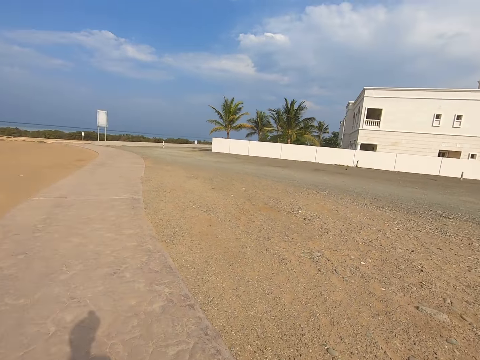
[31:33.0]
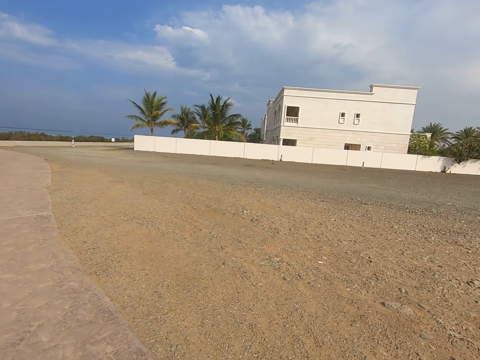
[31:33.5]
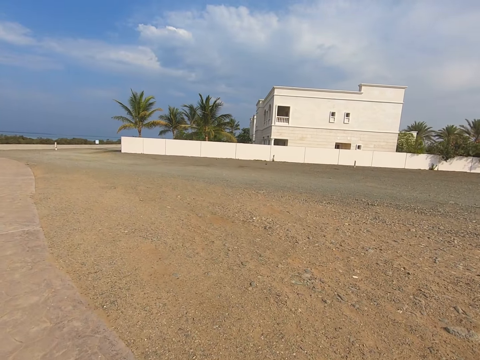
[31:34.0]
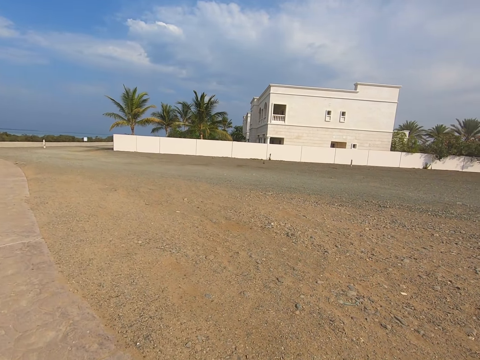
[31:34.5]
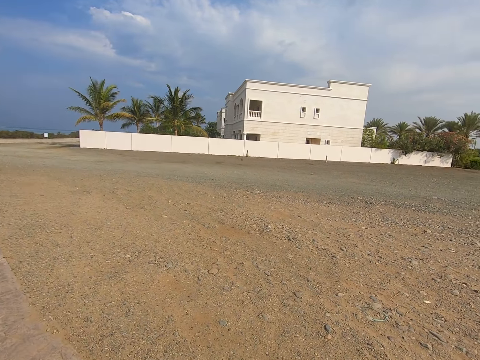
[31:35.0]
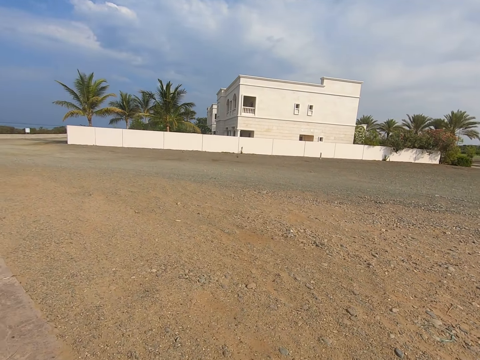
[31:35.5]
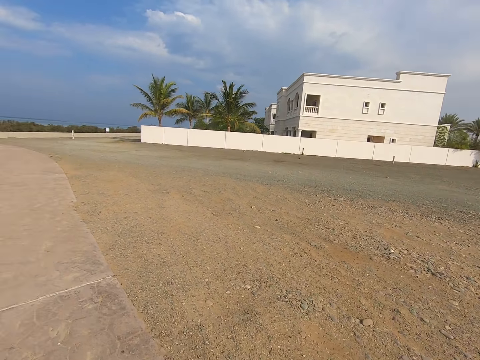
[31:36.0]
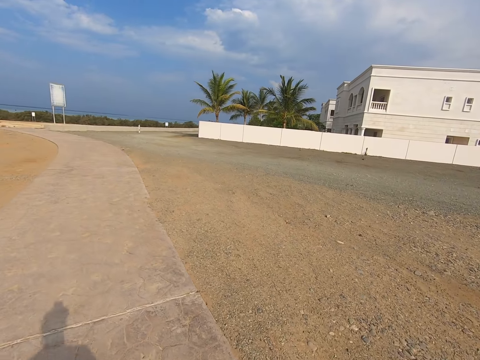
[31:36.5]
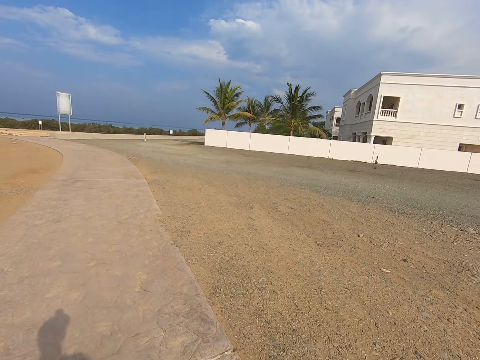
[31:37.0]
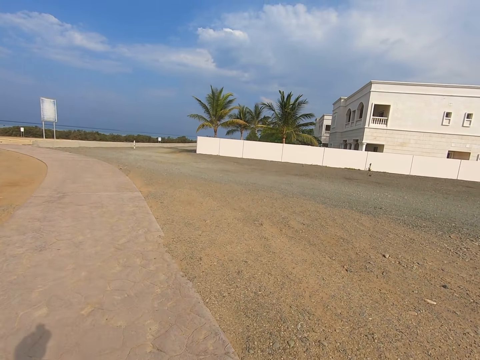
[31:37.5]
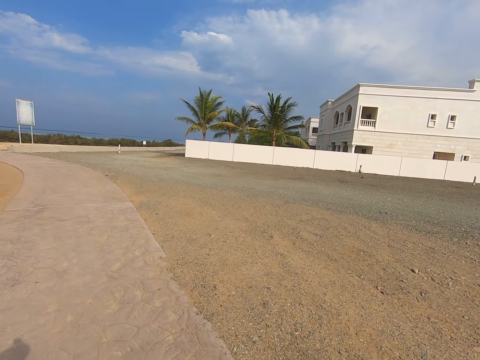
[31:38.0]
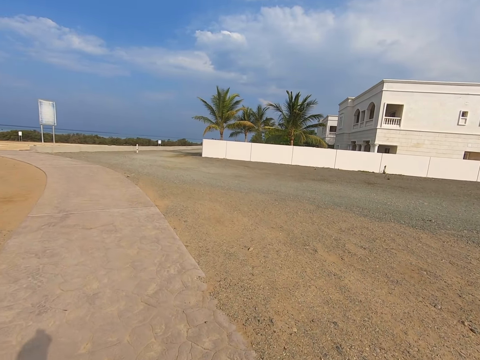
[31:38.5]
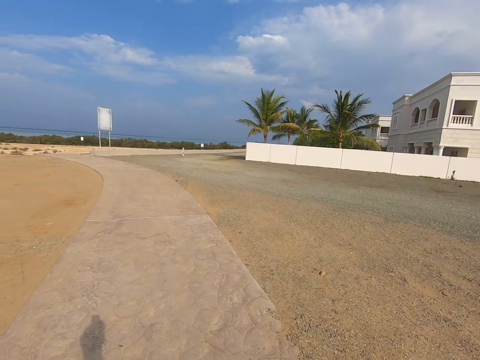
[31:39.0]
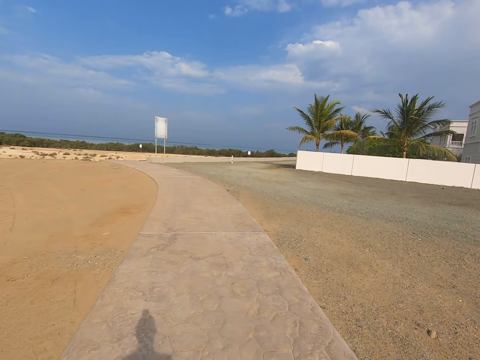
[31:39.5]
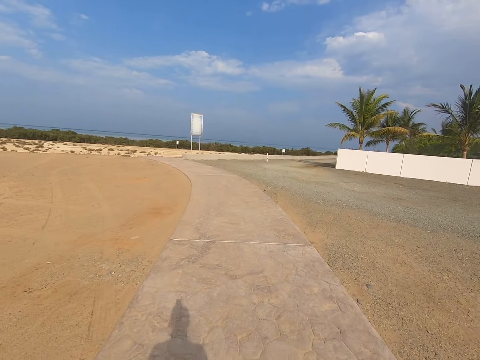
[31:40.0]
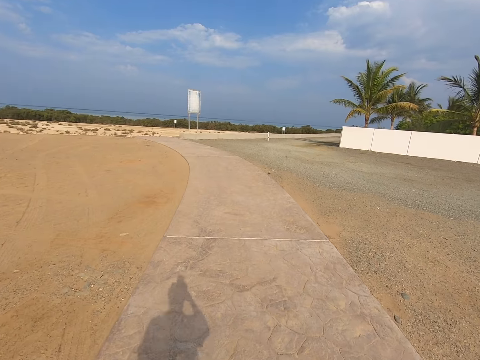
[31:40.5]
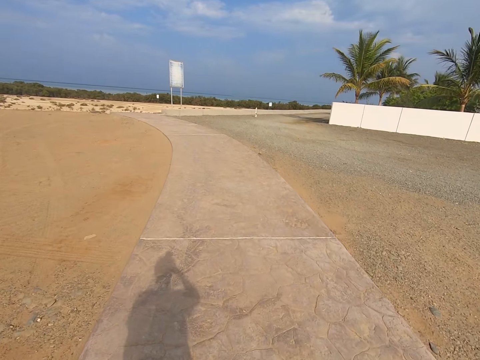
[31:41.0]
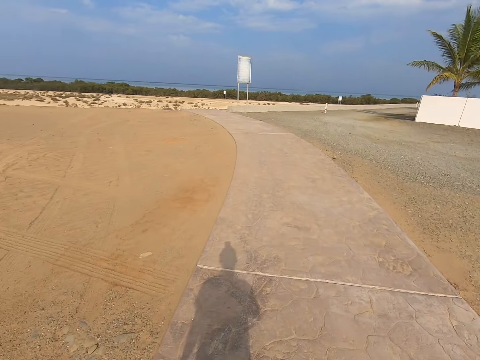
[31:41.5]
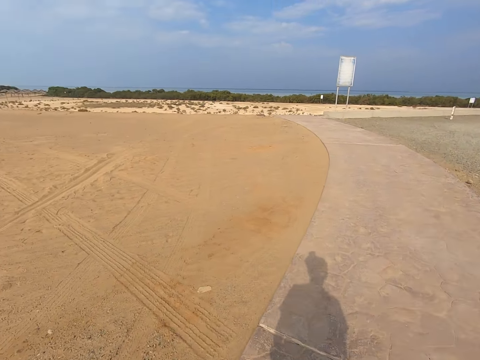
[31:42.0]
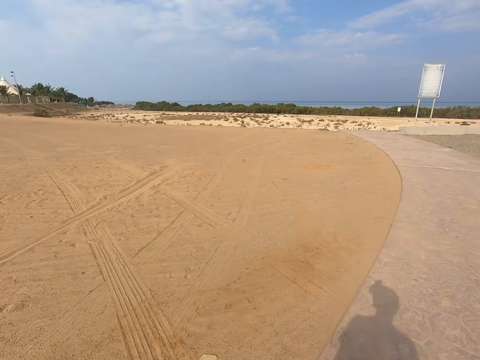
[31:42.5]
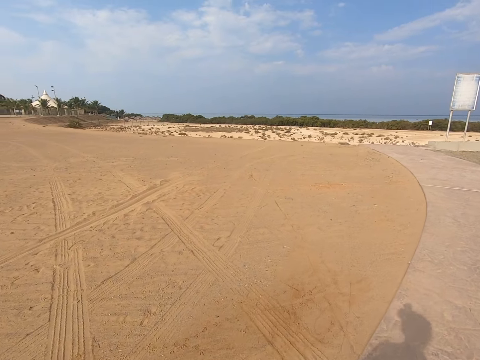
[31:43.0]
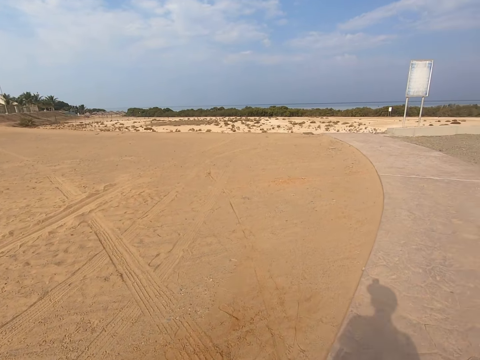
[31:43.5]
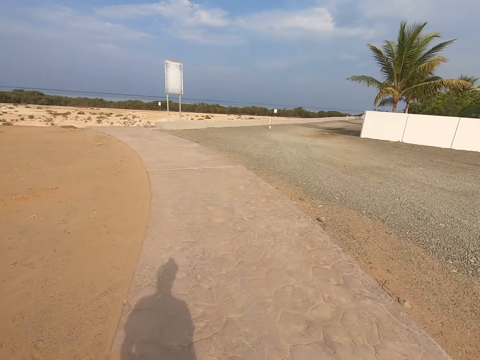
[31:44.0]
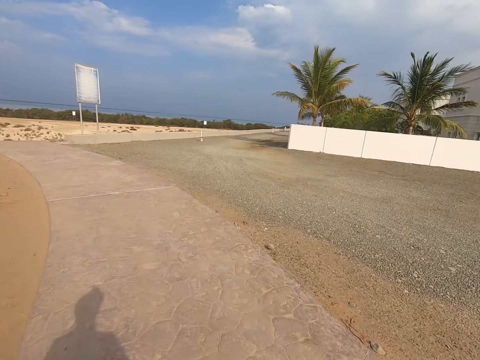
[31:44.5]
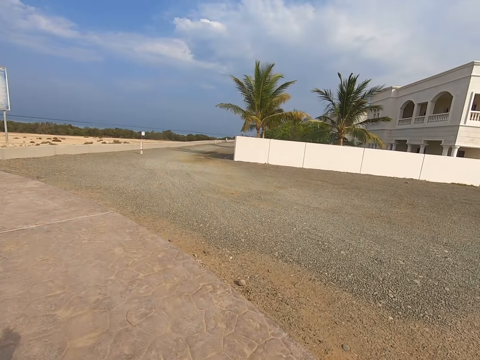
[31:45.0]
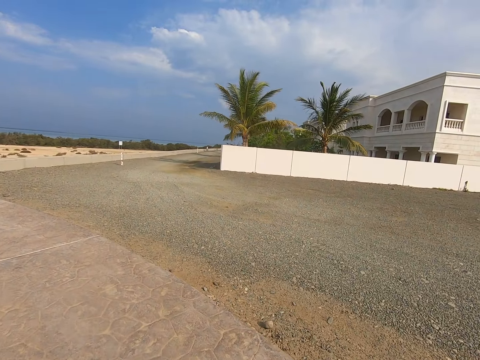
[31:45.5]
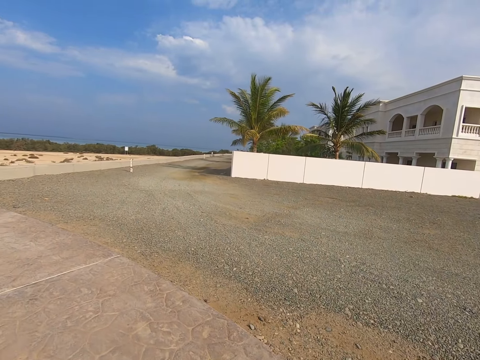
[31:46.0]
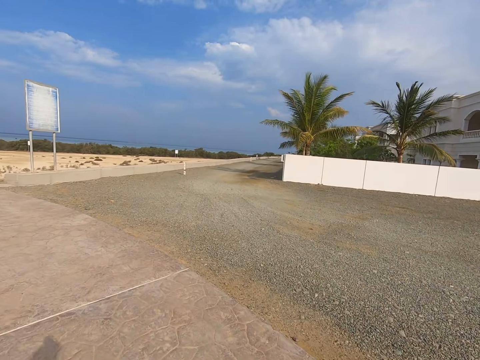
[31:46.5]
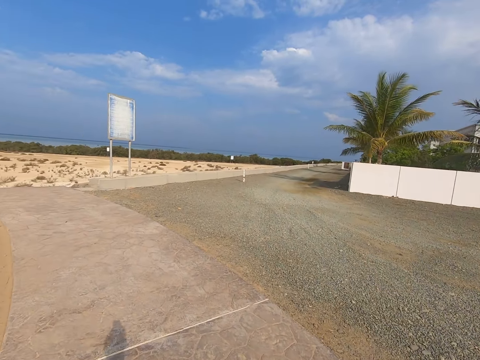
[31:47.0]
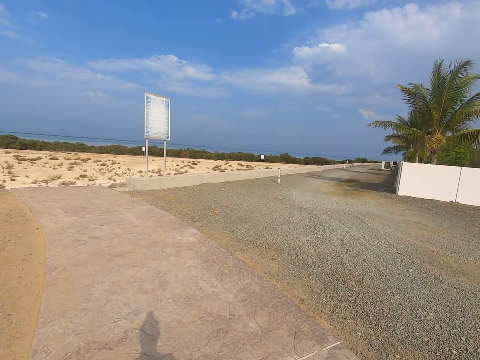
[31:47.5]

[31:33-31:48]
The camera wearer moves their hand. They walk around the street.

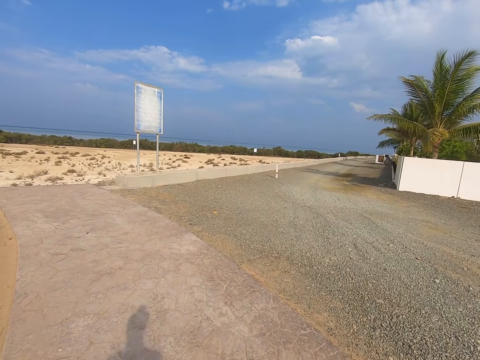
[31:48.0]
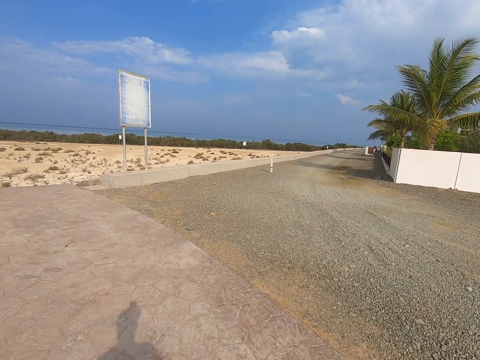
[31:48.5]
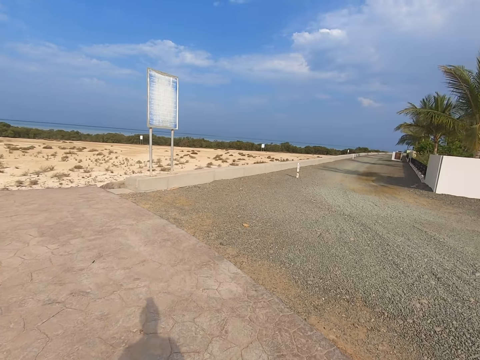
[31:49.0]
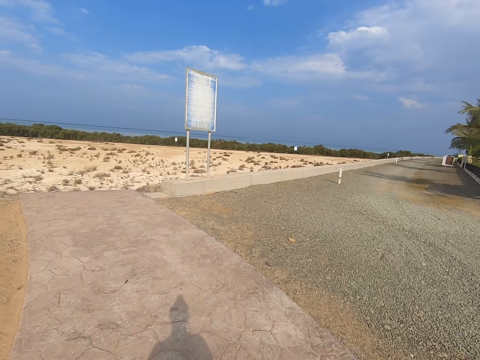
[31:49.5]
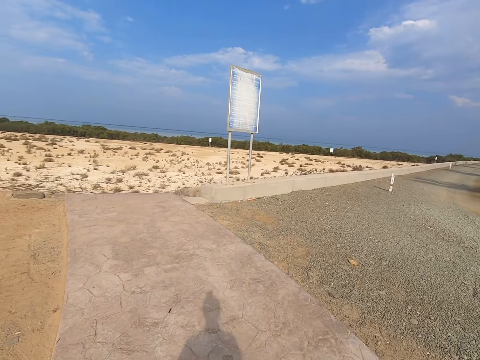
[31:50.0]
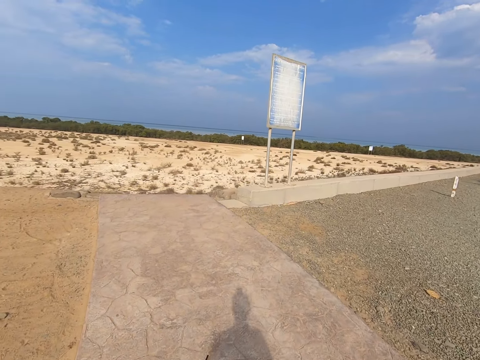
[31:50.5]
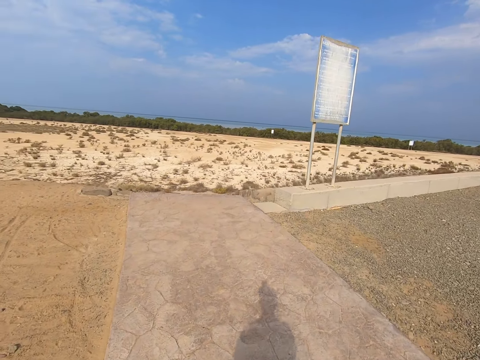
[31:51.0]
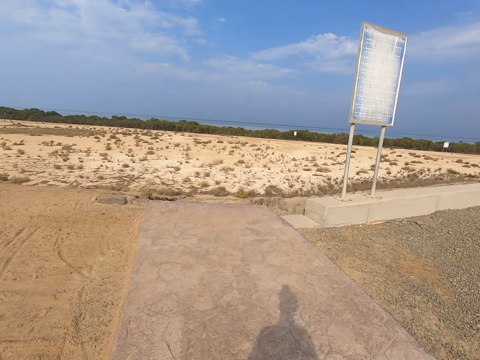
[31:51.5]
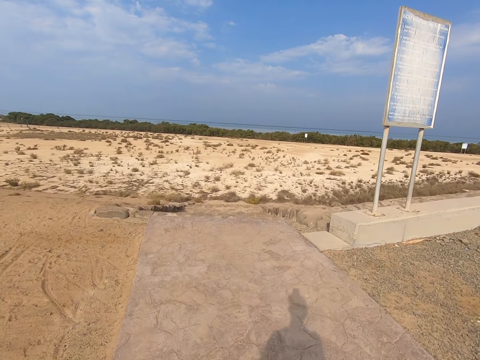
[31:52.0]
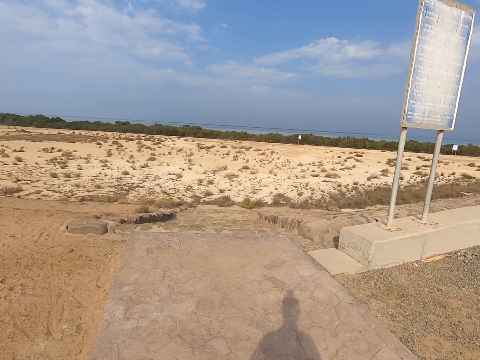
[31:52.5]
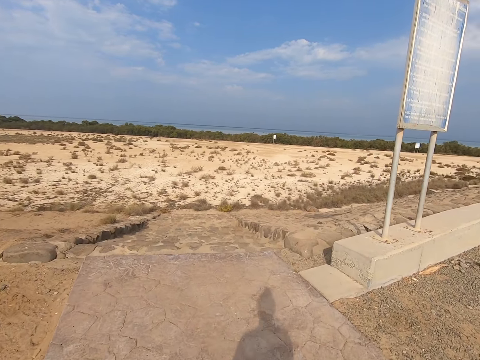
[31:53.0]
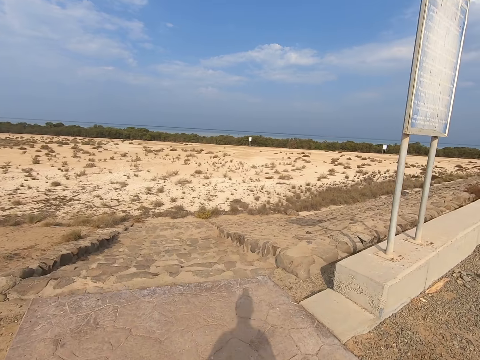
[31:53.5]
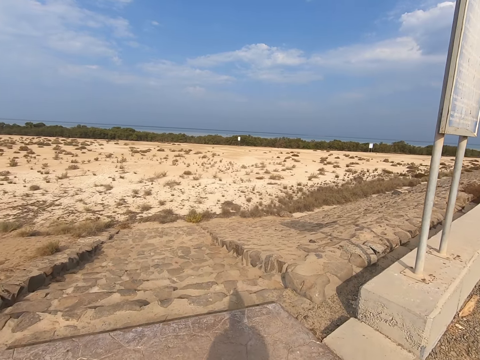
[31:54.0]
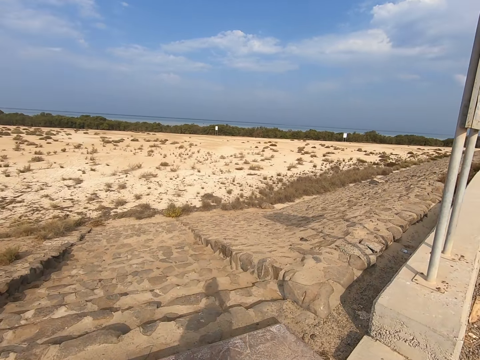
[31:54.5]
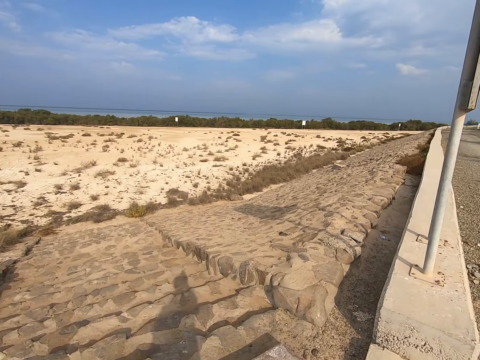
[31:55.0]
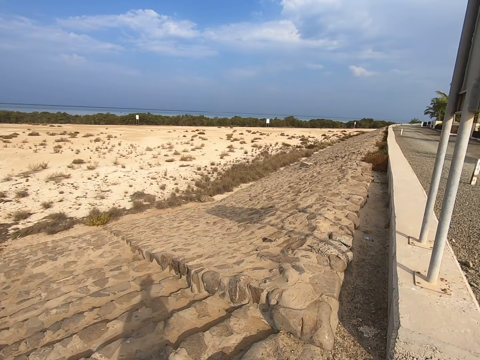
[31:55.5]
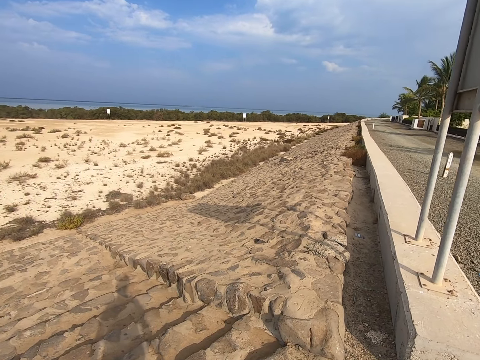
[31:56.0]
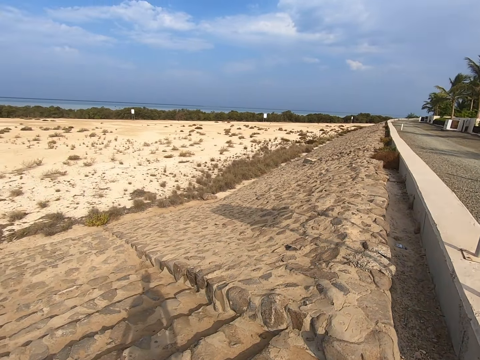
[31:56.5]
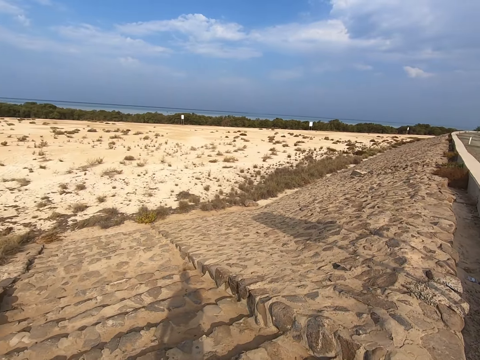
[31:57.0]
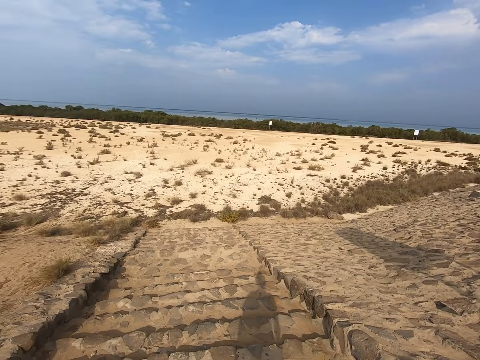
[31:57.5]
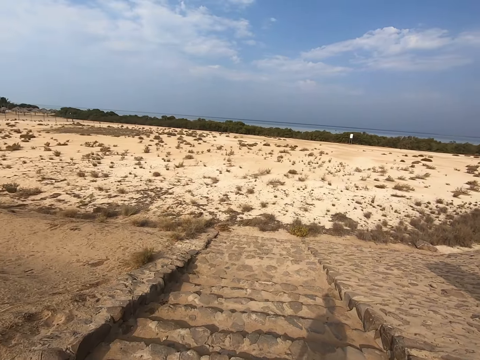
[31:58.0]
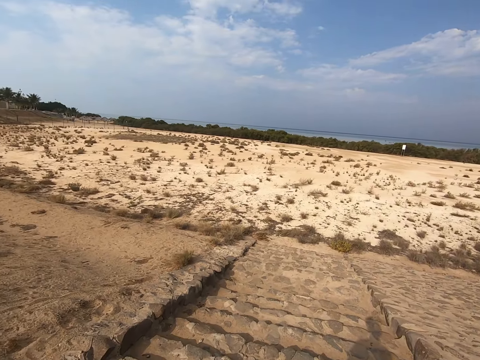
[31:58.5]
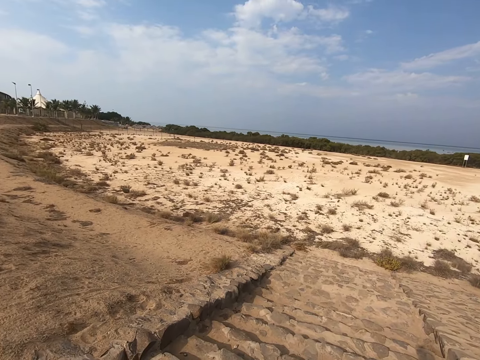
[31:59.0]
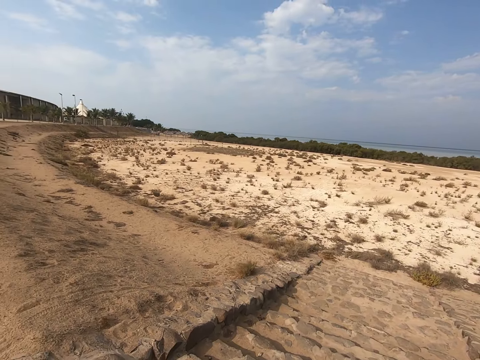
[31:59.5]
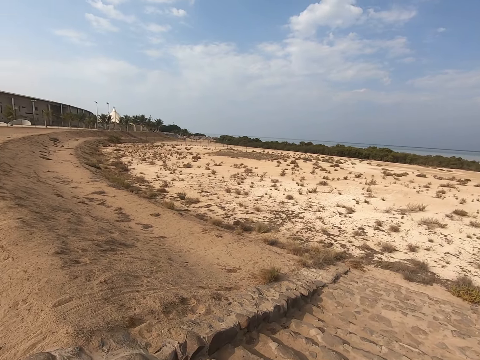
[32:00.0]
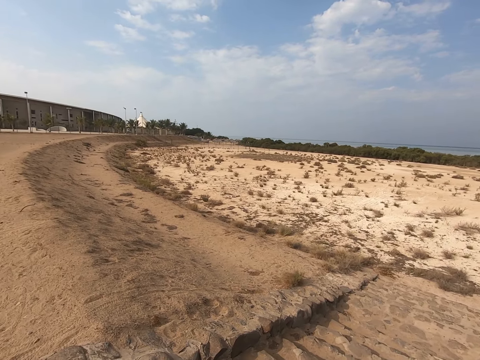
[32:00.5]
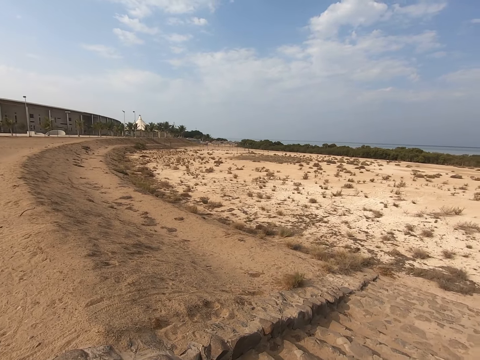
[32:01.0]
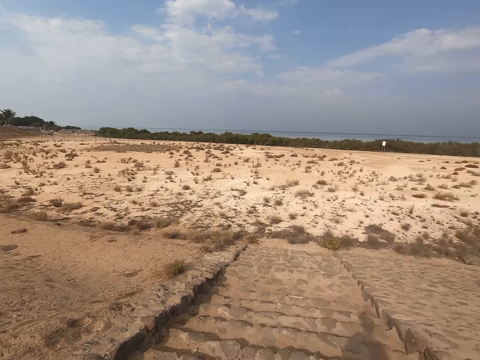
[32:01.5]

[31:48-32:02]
The camera wearer stops. They look around.
